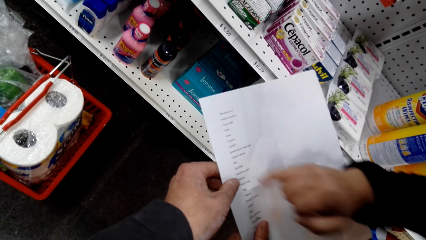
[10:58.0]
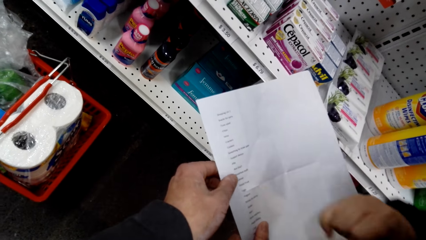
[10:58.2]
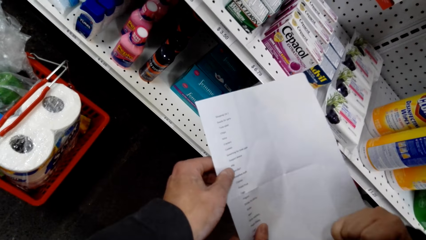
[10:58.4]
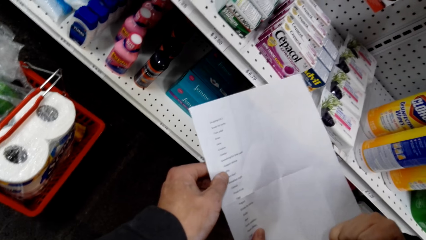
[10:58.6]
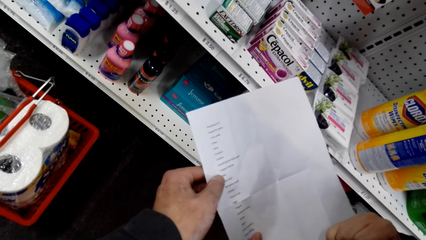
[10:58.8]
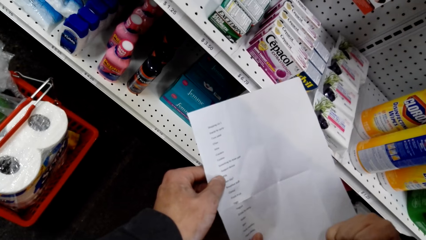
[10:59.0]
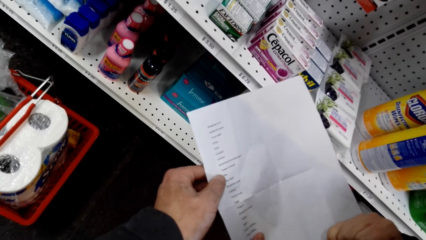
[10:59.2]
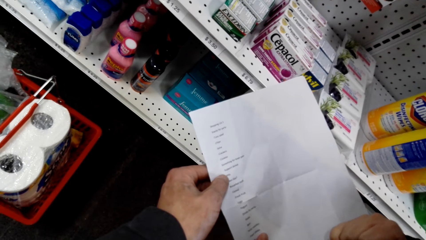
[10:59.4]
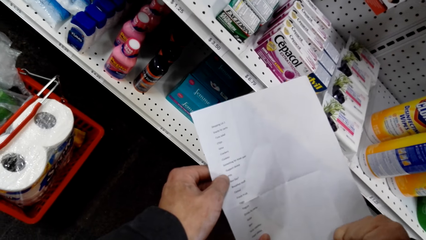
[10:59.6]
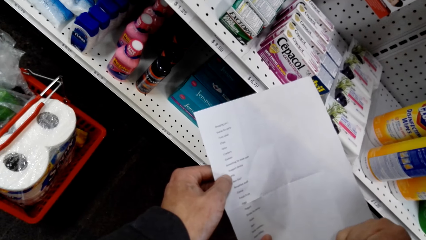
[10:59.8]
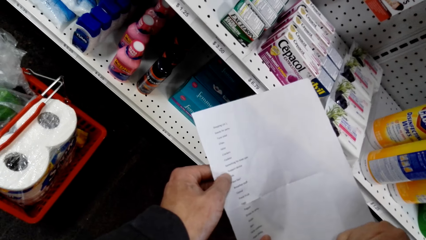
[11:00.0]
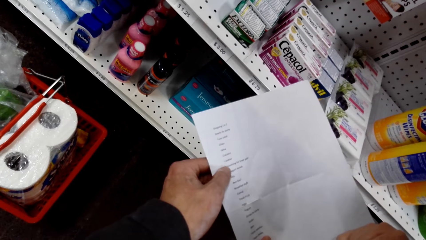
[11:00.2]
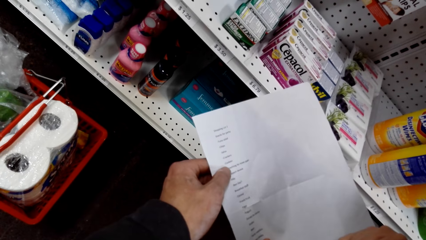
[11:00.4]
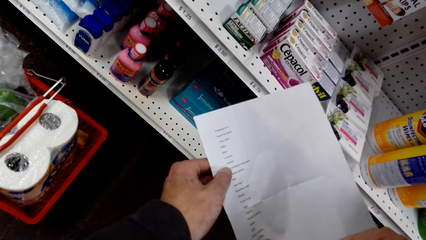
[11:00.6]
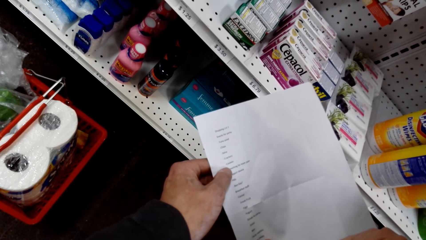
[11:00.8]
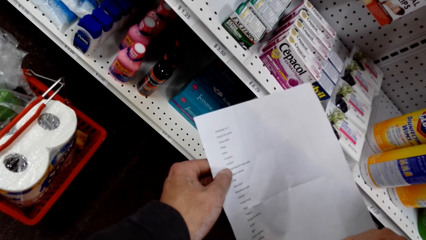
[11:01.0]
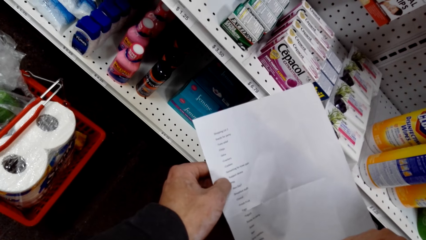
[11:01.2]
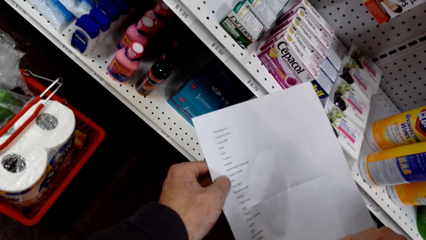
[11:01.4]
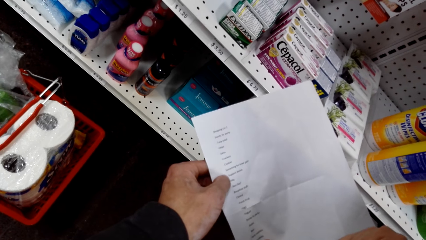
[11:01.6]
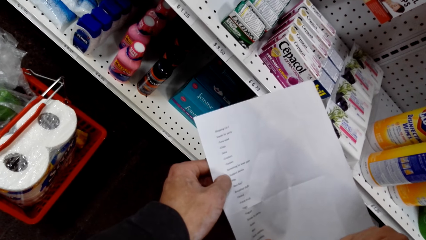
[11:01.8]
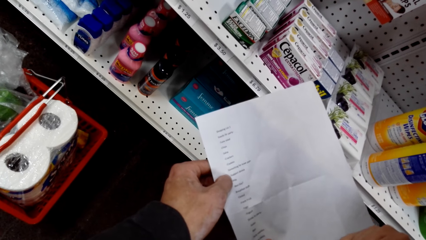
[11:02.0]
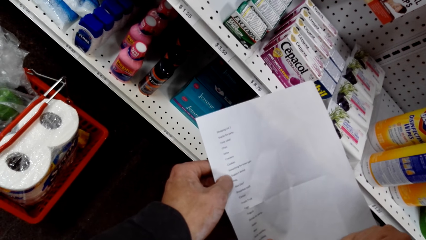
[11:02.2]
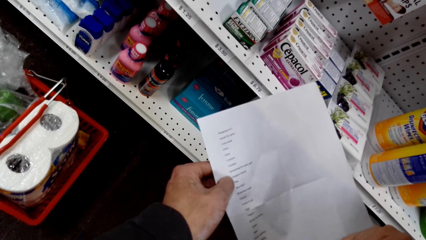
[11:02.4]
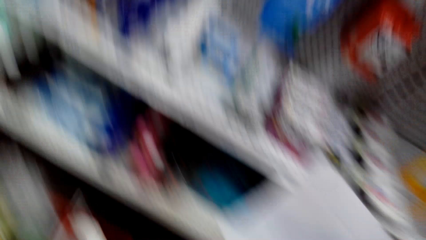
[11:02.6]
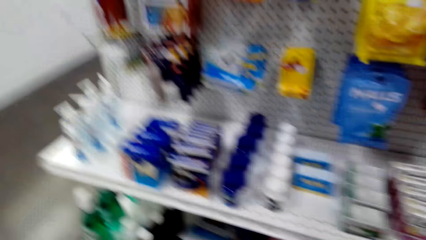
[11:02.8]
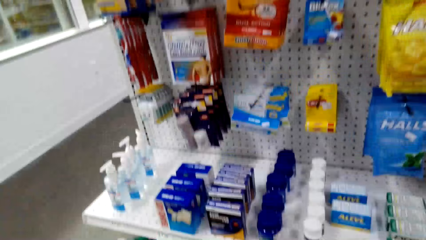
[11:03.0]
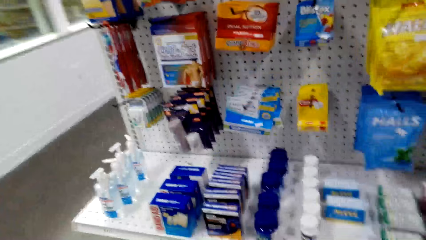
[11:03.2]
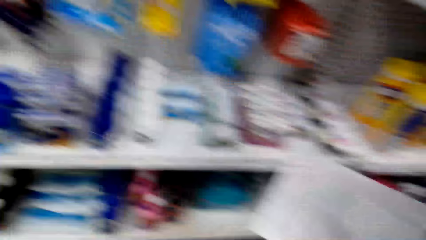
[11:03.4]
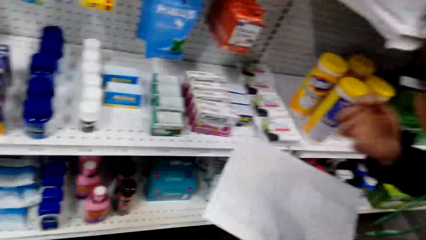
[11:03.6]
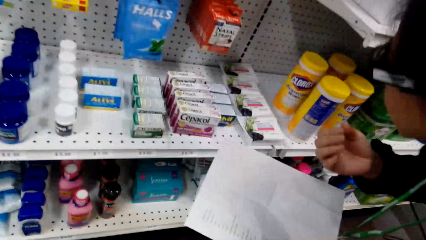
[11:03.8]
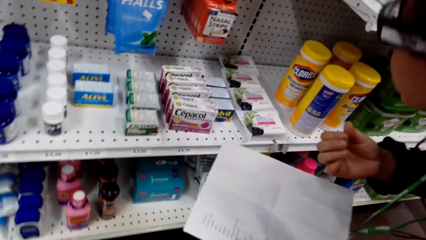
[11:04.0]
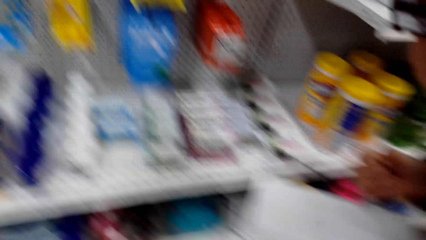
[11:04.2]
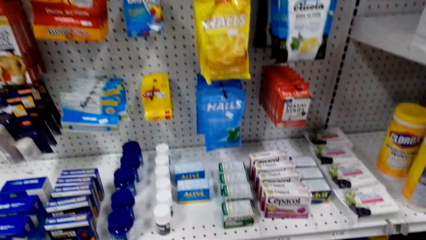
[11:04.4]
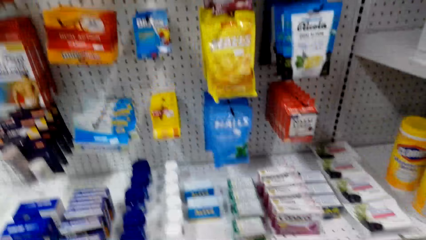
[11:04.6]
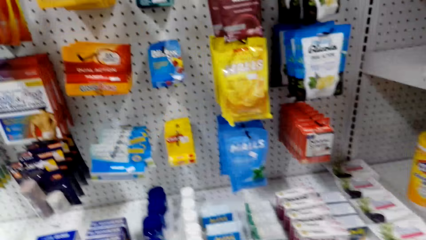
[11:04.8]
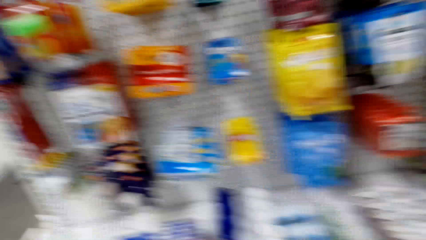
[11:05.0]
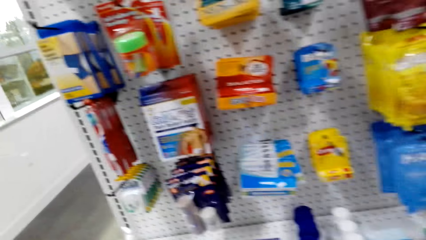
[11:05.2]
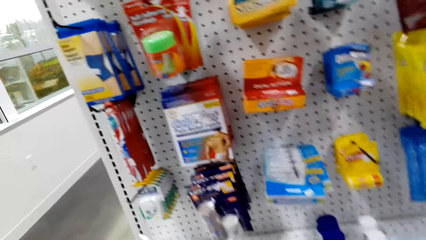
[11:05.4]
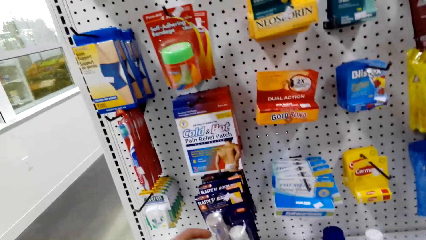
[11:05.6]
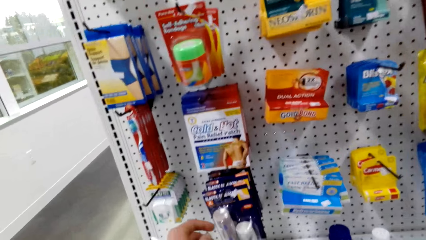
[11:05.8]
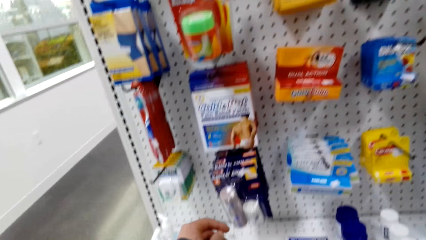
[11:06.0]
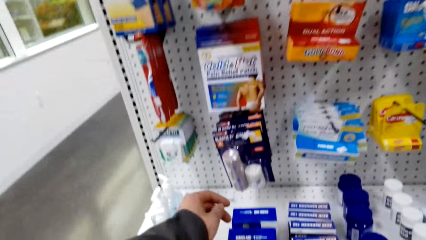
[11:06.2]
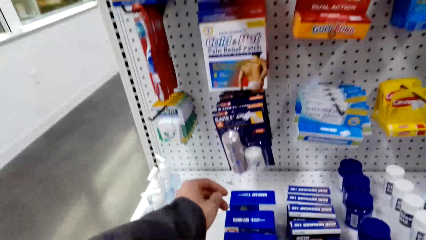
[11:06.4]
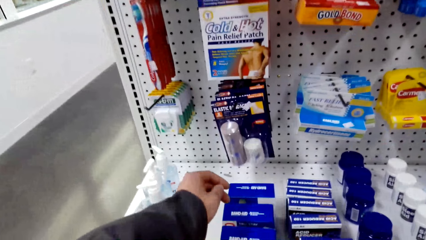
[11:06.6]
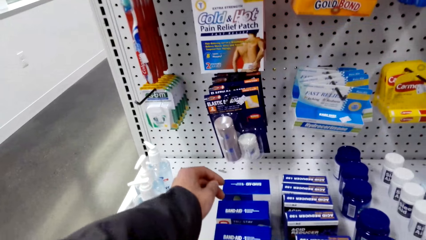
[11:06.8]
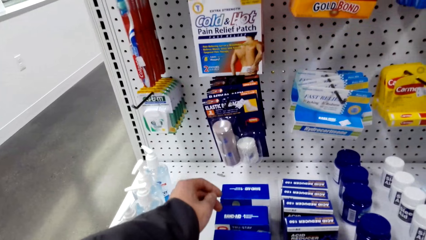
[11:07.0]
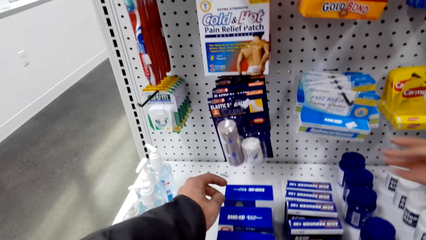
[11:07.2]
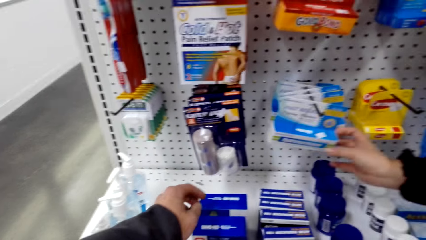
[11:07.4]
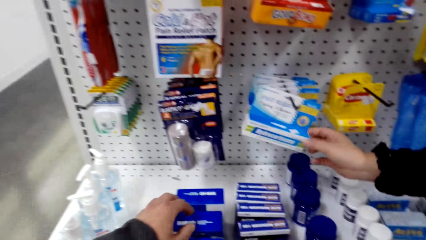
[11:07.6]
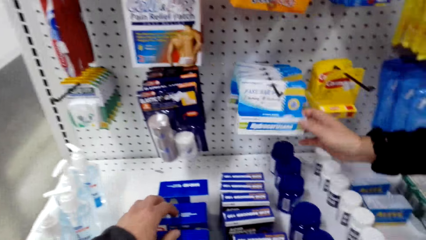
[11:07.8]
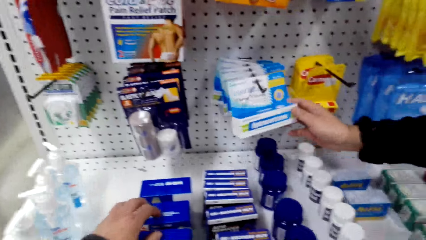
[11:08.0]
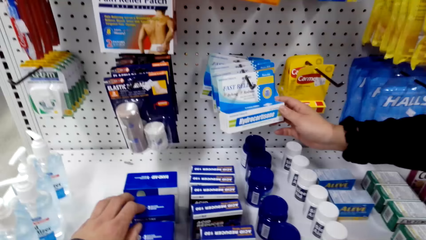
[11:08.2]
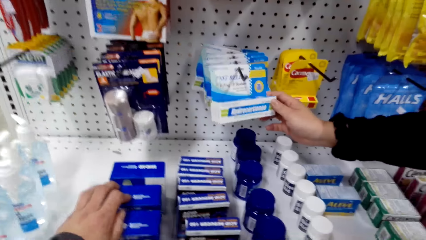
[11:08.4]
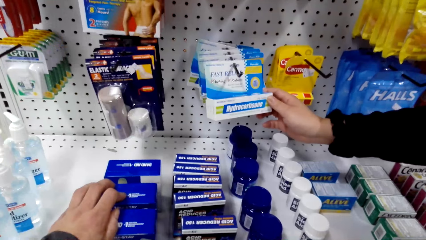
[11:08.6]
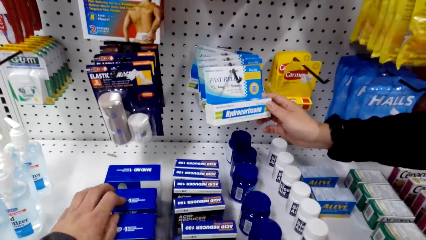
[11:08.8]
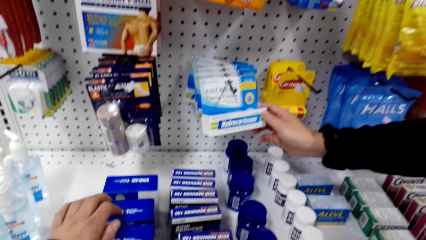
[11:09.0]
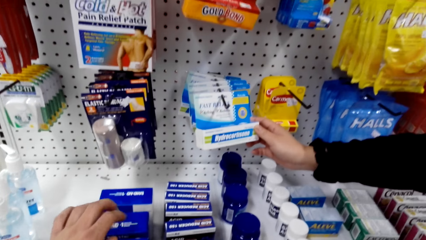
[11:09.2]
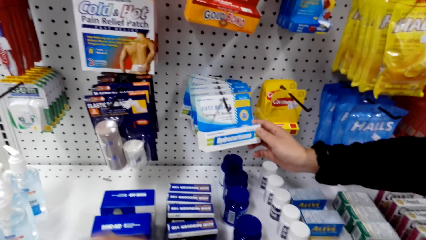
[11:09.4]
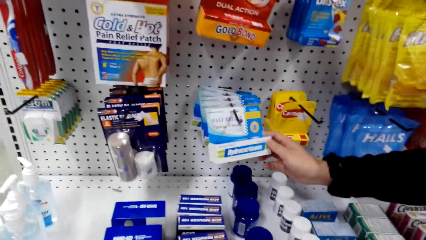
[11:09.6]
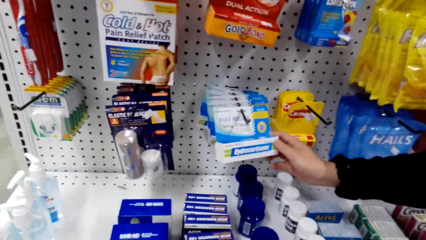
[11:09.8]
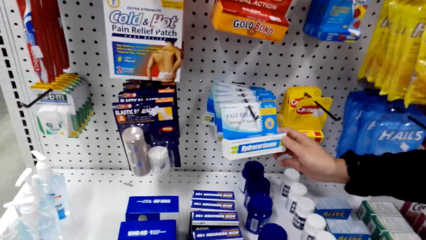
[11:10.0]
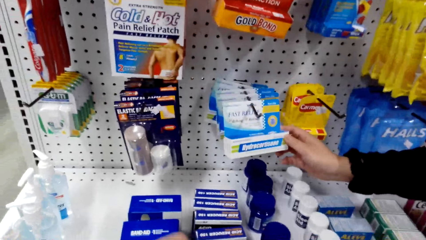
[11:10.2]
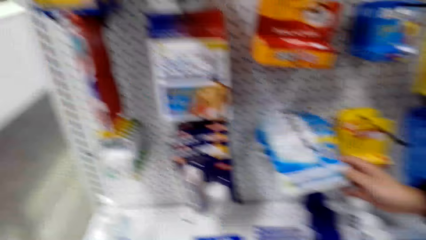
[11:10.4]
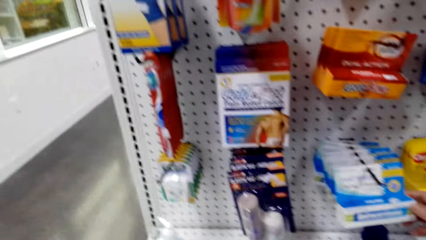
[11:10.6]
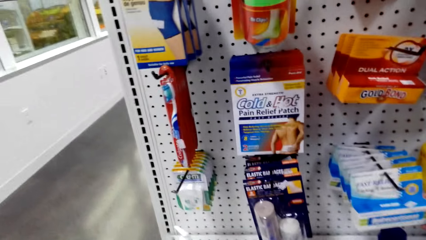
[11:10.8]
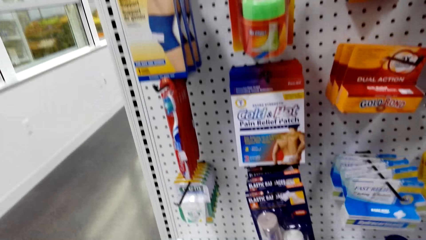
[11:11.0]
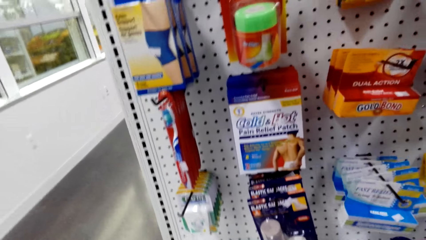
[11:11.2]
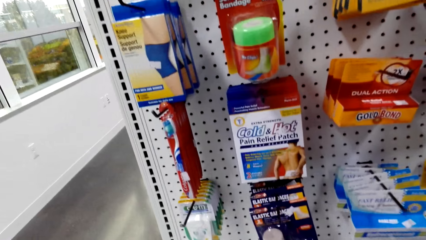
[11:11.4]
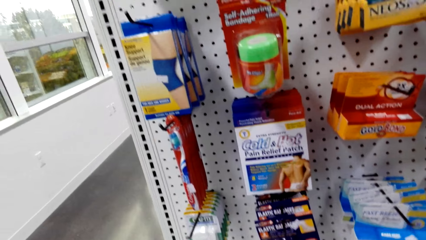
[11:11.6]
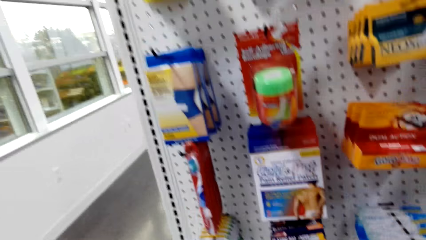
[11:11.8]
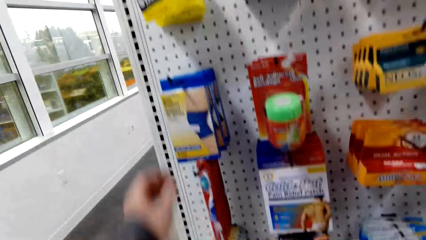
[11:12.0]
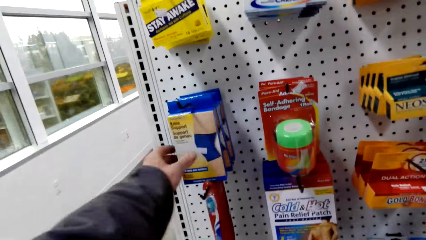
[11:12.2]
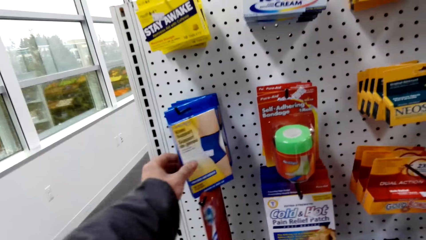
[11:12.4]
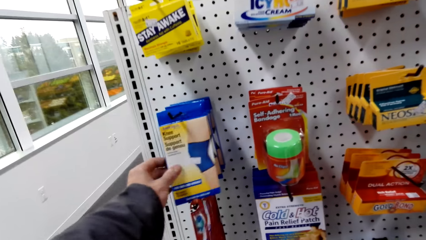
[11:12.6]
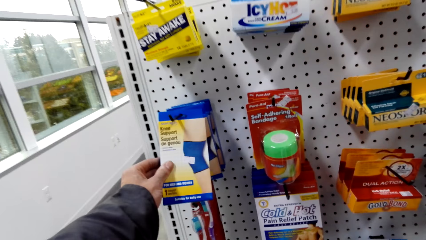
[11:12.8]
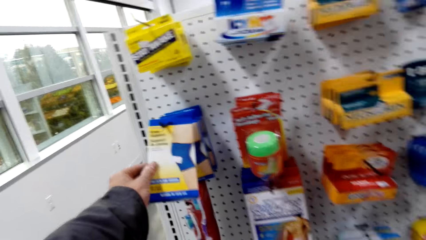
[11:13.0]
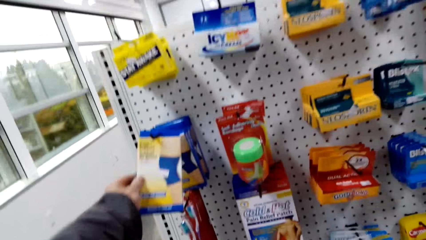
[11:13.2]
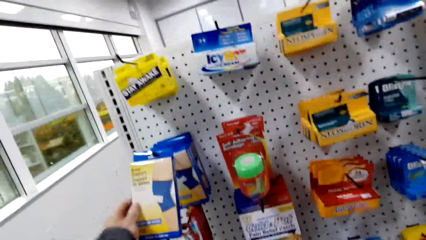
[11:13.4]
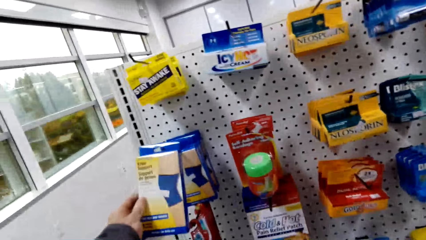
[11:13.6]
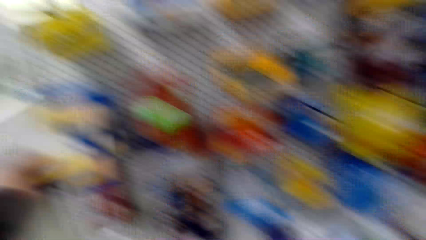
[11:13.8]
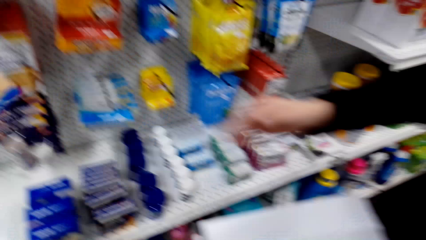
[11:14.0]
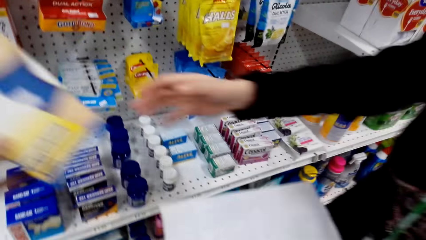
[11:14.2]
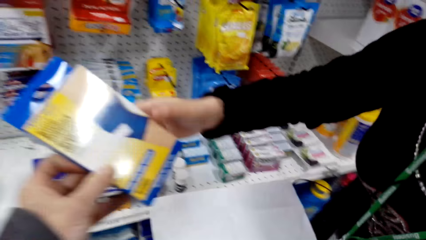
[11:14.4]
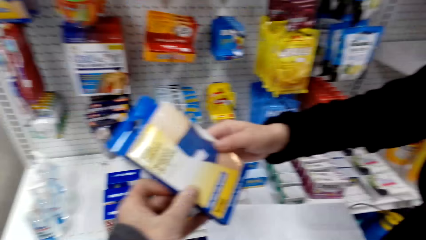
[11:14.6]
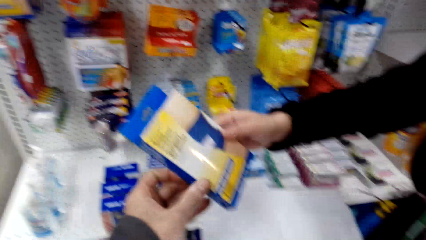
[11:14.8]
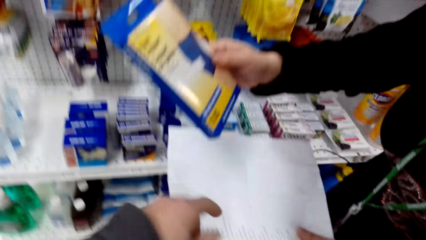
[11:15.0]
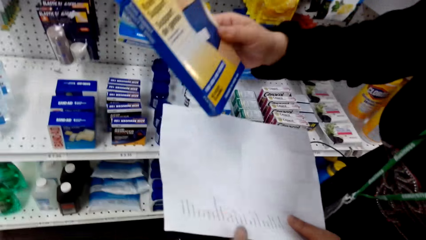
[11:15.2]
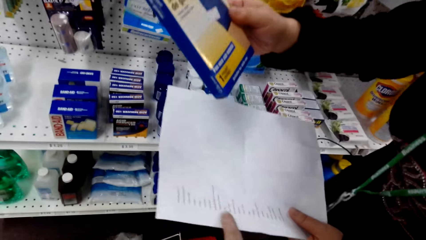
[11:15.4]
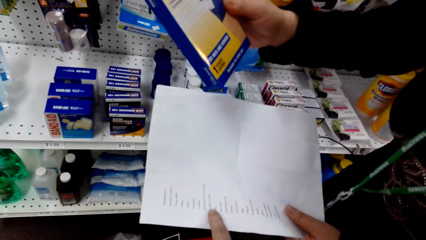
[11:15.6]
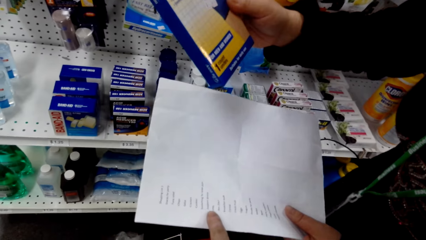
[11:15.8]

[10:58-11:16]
A man holds a paper. The camera wearer touches the paper of the man. They turn around. The man holds a packet on the shelf. The camera wearer turns around. They hold a packet on the shelf. They turn around. They give the man a packet.
